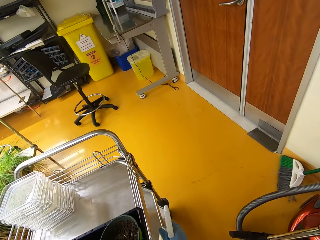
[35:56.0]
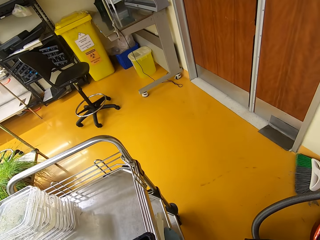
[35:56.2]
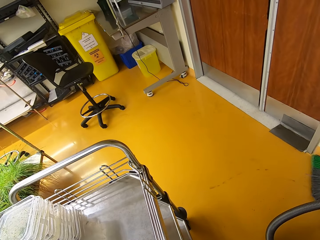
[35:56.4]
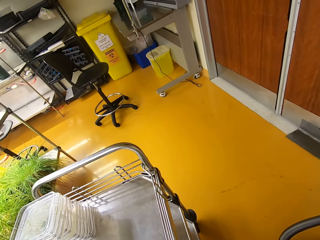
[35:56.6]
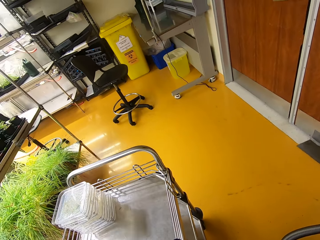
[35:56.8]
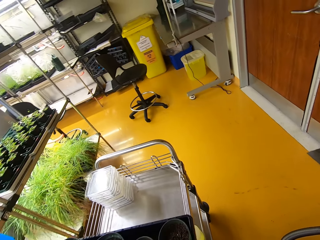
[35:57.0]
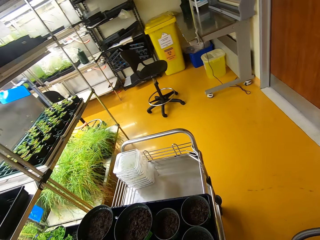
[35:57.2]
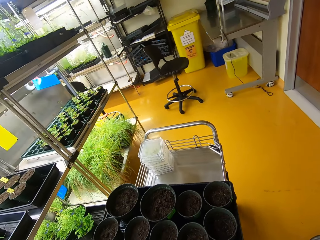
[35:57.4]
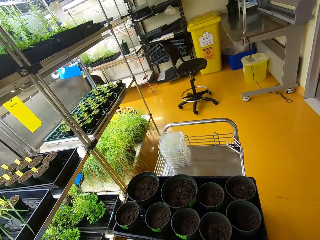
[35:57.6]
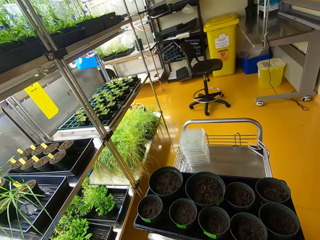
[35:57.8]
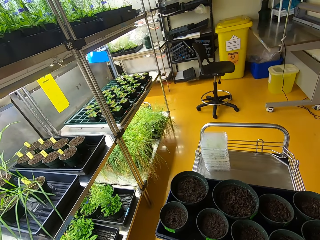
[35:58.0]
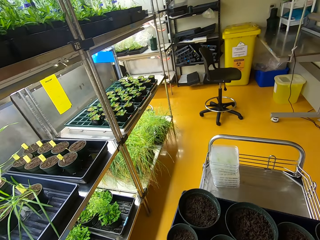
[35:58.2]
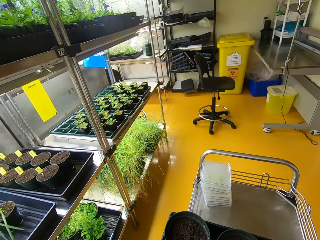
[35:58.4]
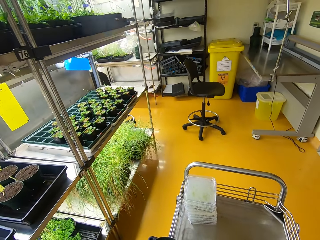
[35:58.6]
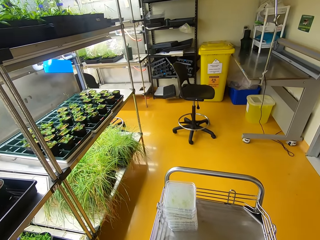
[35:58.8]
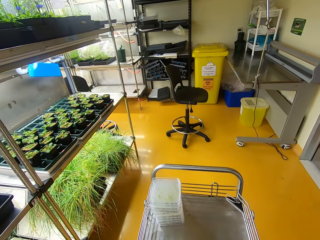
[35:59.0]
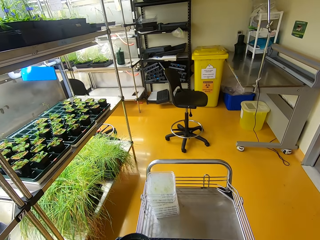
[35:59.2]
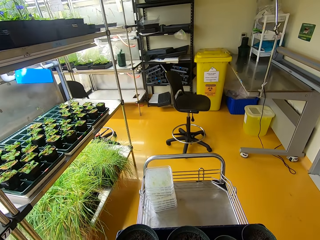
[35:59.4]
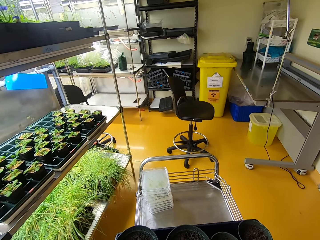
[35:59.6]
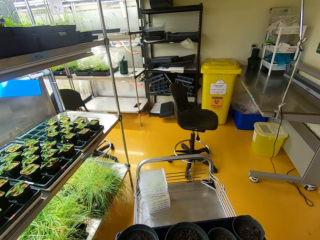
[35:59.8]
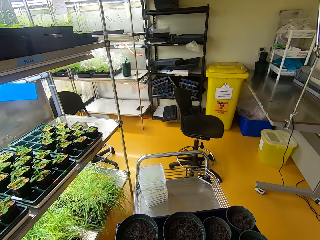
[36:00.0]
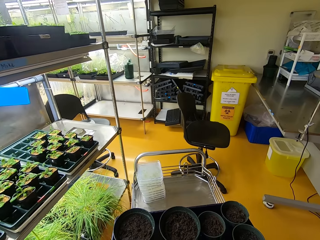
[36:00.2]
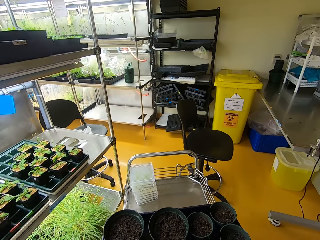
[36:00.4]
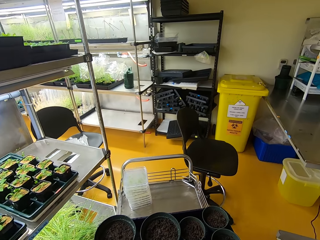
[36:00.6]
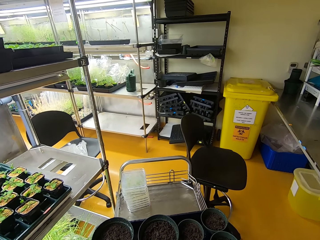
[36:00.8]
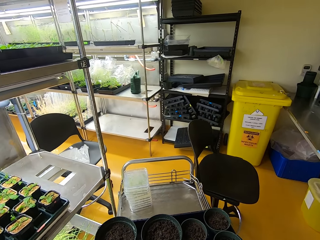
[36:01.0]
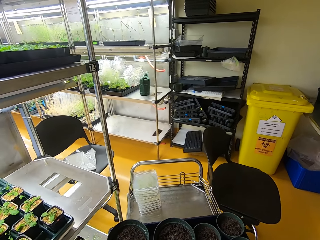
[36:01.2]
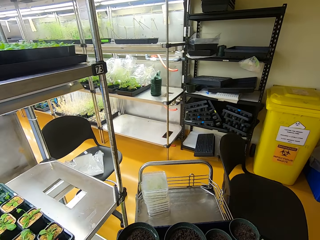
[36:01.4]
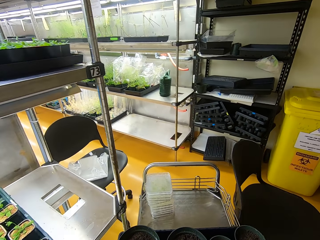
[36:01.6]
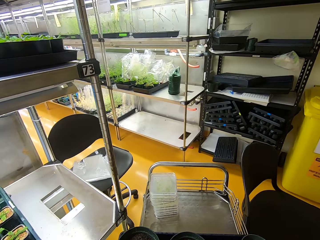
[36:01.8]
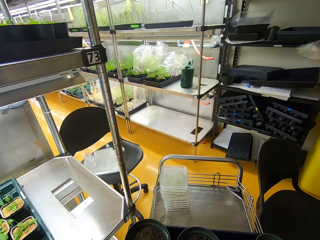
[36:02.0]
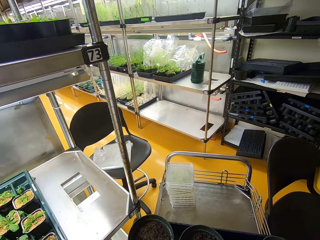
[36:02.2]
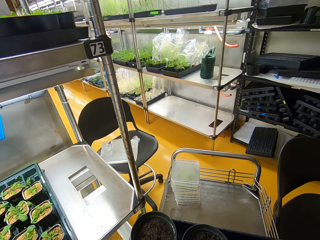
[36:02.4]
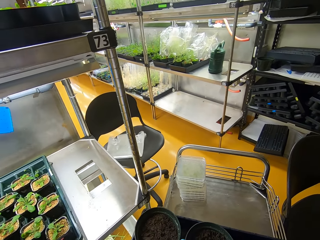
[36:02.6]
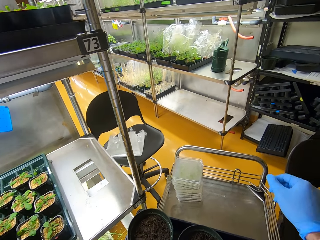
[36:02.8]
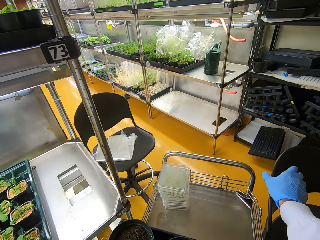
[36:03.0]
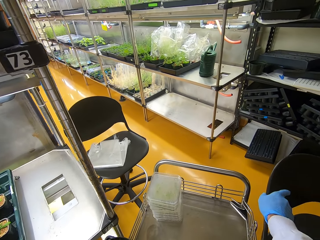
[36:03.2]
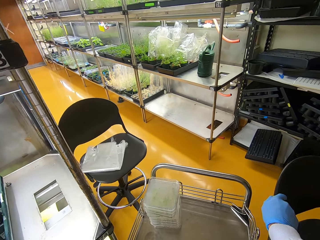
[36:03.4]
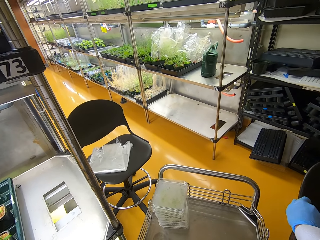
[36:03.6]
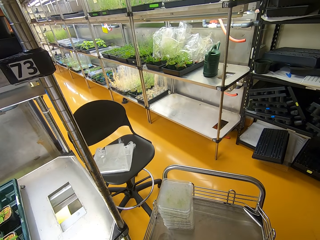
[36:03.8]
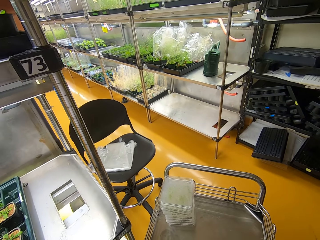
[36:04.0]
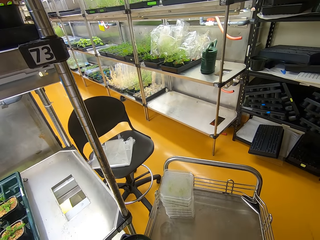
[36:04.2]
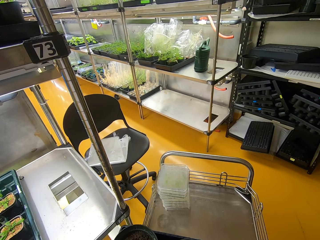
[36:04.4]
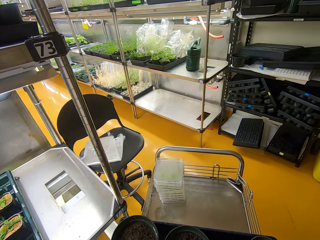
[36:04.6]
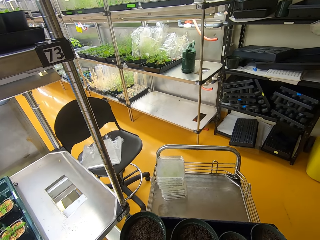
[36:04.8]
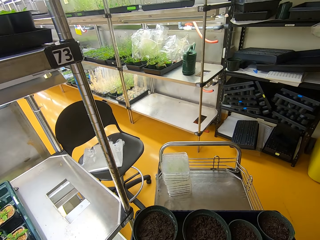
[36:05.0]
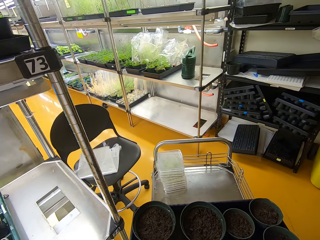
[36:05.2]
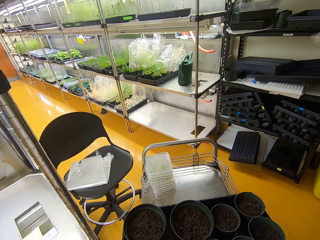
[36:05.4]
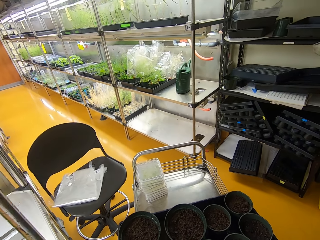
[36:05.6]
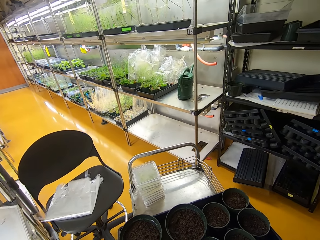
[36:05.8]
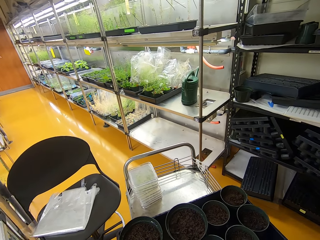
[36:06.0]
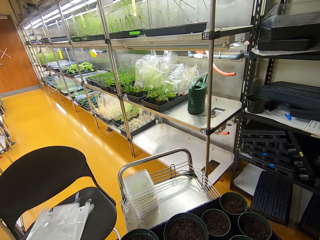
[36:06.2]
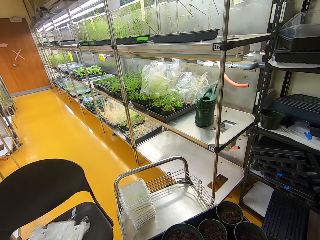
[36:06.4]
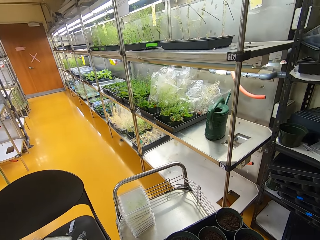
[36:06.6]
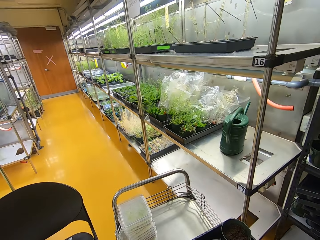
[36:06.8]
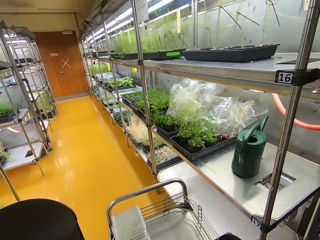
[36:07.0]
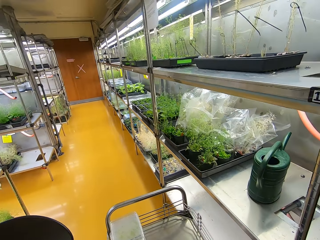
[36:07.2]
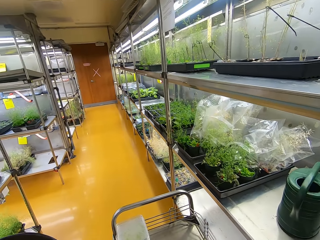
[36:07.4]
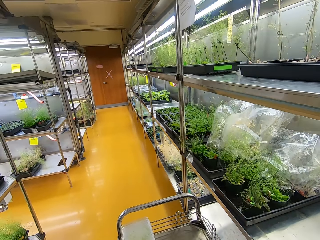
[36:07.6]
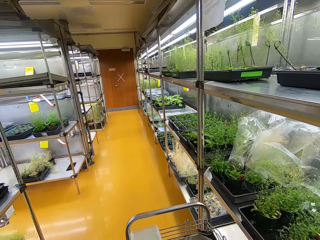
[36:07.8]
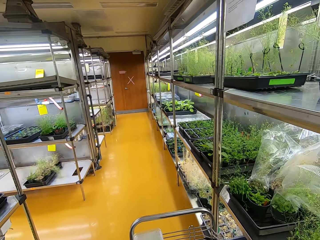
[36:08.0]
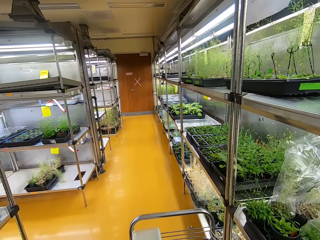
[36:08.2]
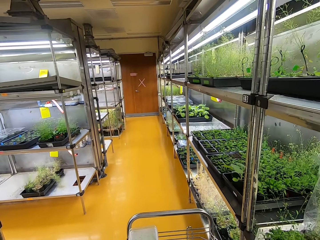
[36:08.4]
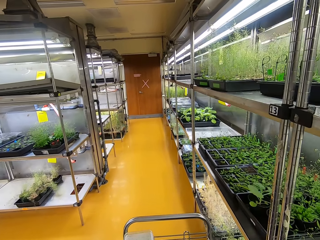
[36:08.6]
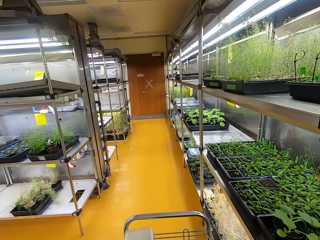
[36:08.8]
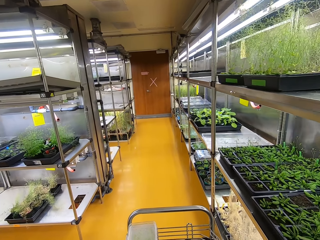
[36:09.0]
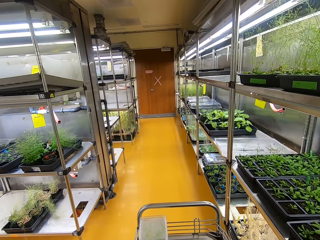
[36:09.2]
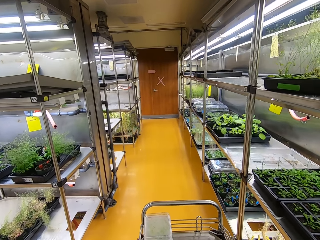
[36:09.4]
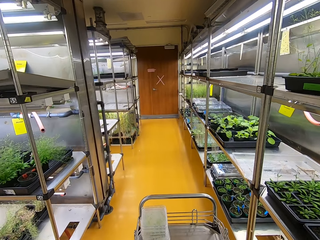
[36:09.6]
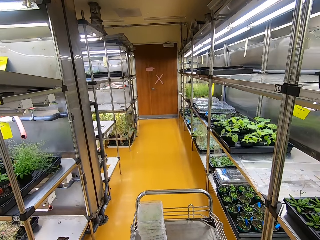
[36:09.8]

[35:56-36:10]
The camera wearer puts the cleaning spray bottle on the trolley. They push the trolley, move a chair aside, and push the trolley.

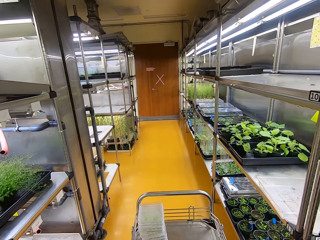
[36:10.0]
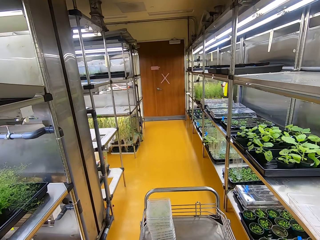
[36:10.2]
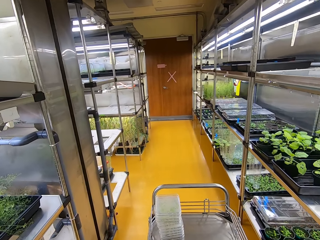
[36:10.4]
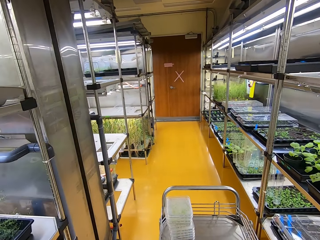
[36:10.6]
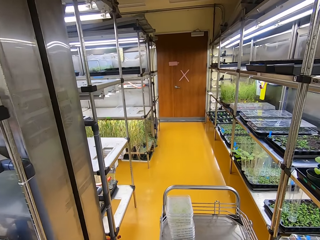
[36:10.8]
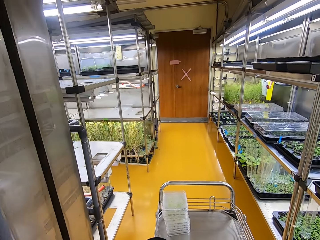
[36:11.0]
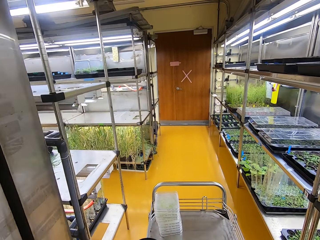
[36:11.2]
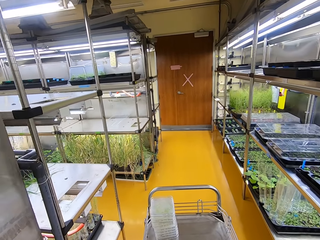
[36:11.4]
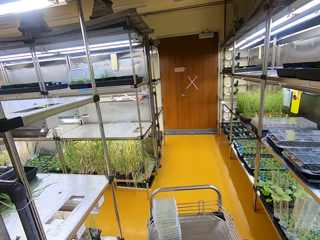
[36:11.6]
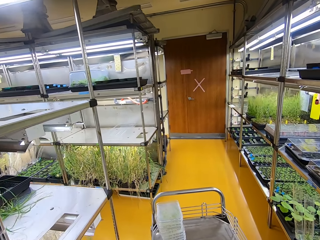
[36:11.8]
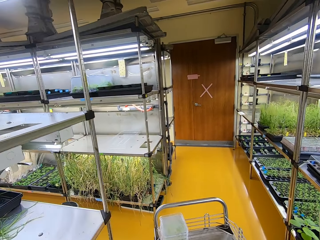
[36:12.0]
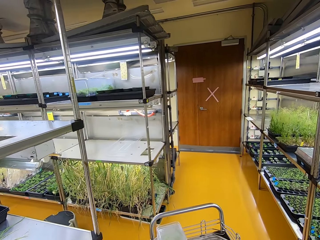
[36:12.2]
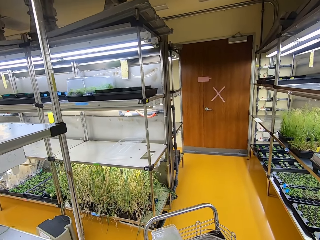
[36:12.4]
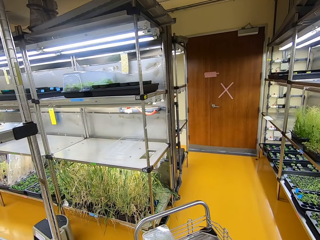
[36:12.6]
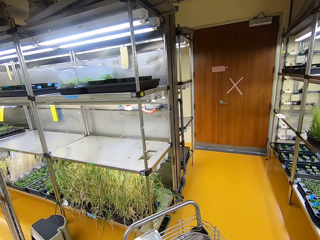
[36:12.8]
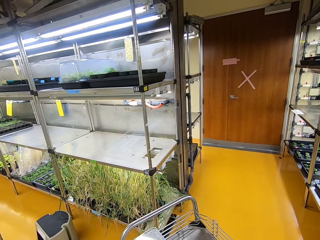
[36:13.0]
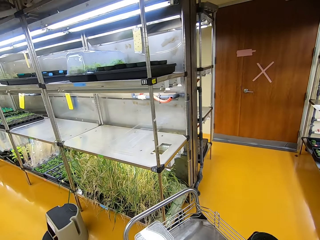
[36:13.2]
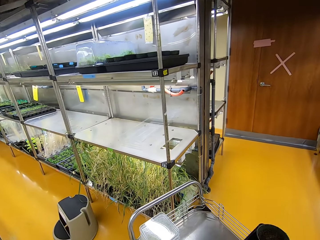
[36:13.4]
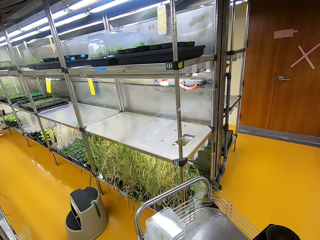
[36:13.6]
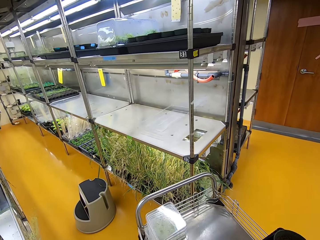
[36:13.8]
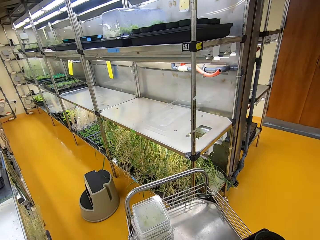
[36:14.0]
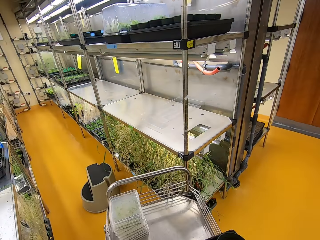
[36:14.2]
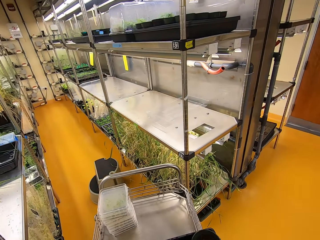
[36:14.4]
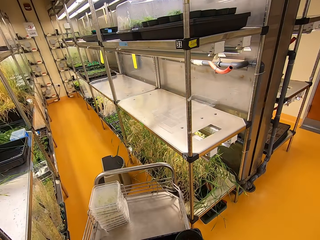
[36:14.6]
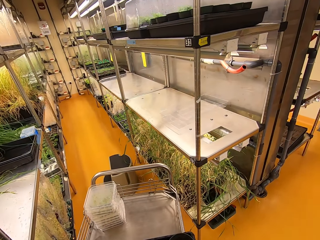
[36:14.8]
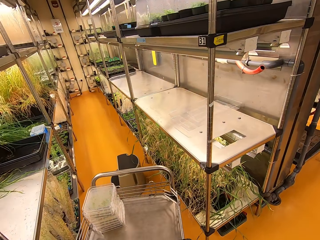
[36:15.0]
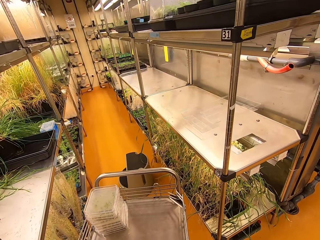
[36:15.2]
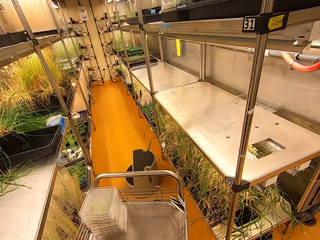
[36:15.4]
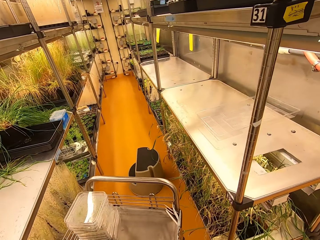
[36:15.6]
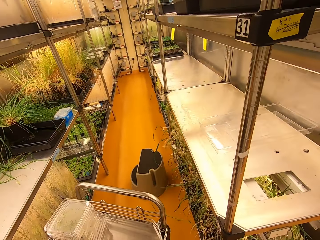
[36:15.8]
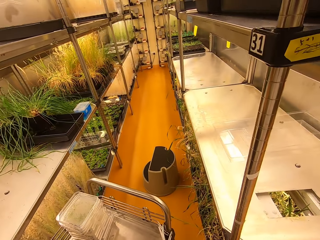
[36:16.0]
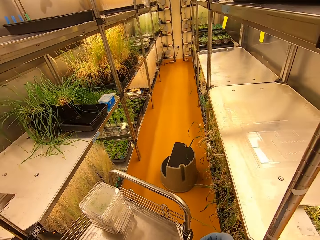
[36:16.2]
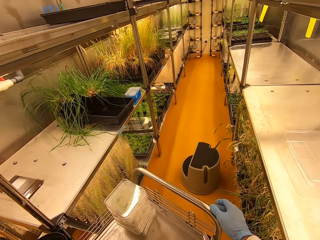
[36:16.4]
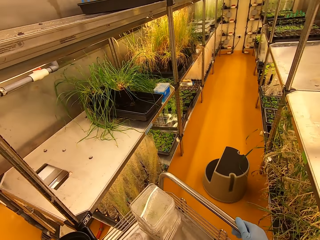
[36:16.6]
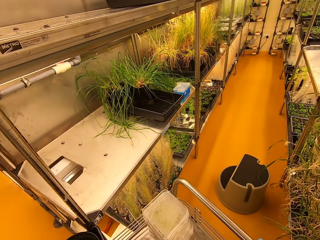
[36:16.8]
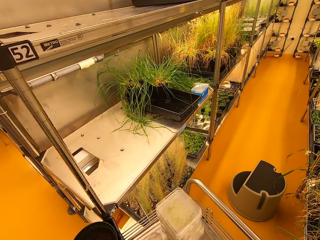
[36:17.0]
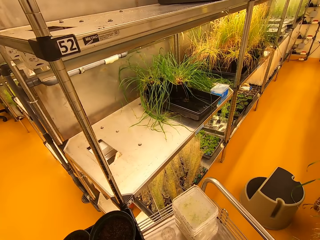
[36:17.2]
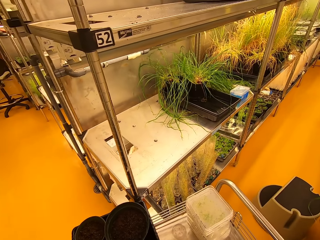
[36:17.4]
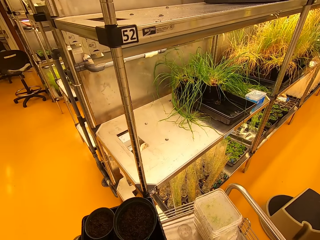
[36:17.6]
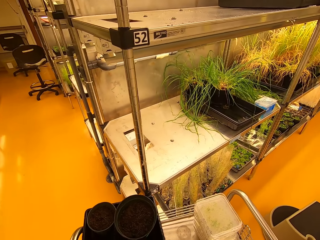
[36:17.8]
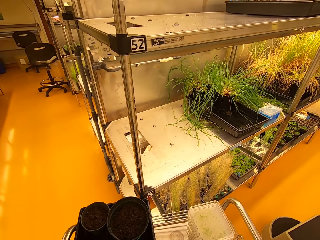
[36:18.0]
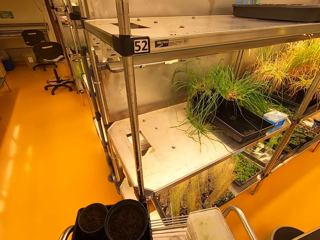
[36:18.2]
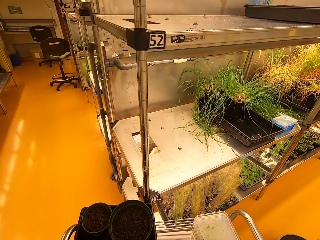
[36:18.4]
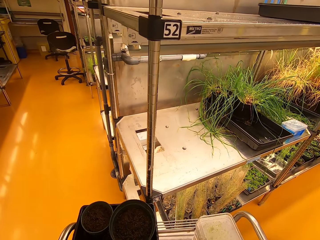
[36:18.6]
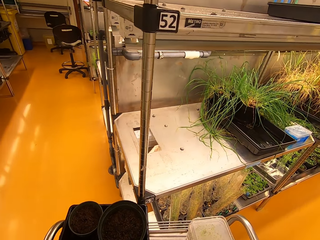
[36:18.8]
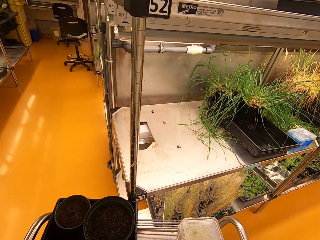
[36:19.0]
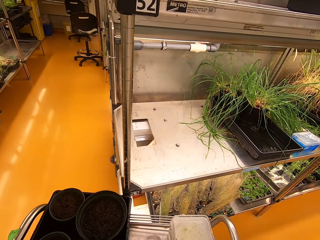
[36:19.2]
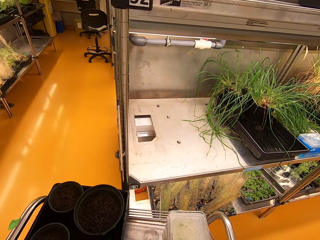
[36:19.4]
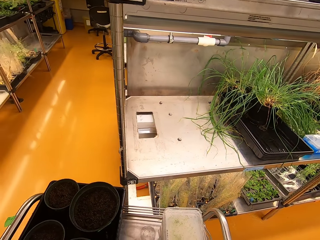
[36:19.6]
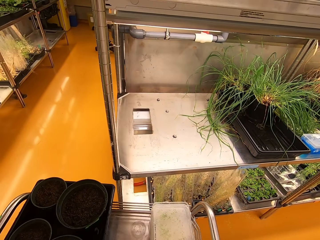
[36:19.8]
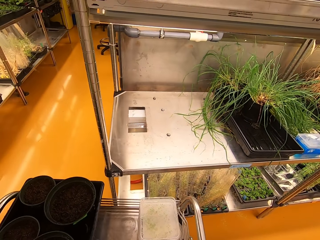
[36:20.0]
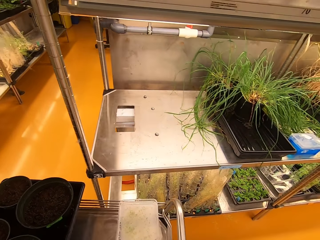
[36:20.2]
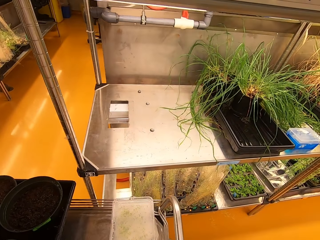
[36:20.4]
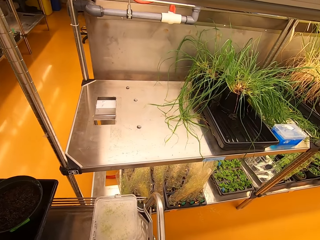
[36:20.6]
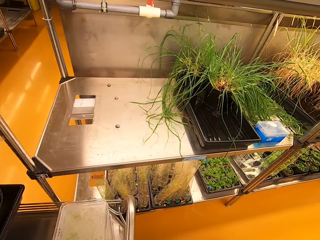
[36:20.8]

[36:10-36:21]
The camera wearer looks around. They stop the trolley.
